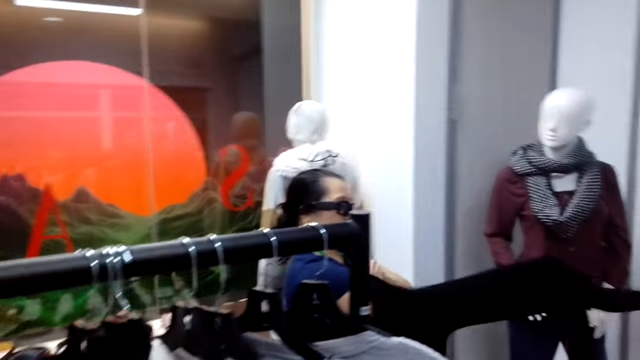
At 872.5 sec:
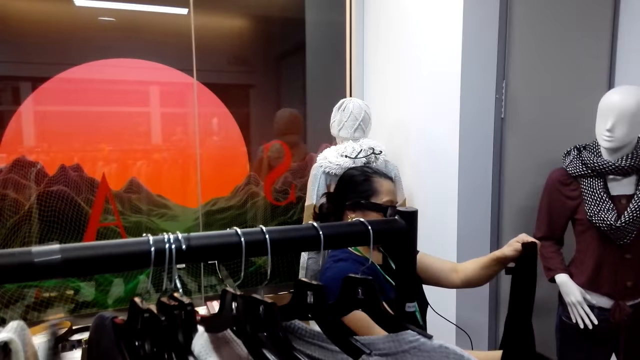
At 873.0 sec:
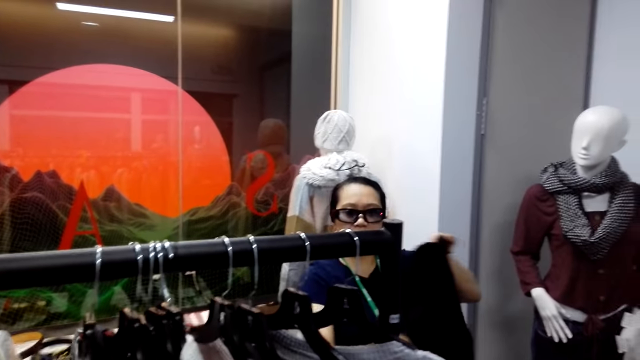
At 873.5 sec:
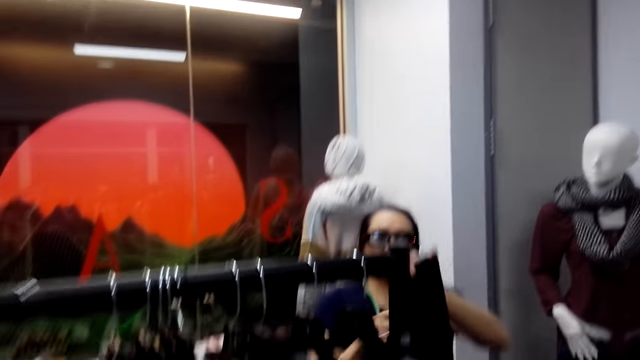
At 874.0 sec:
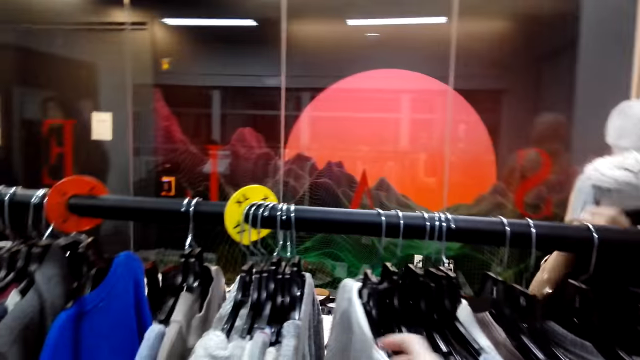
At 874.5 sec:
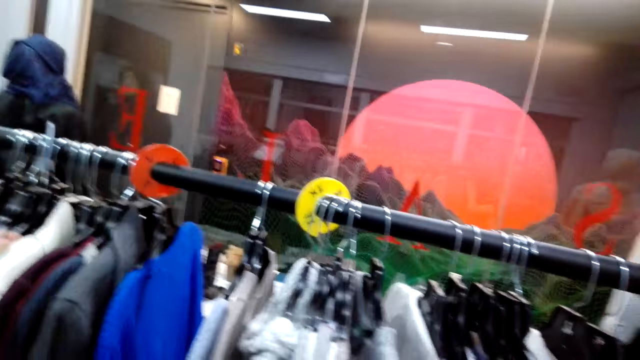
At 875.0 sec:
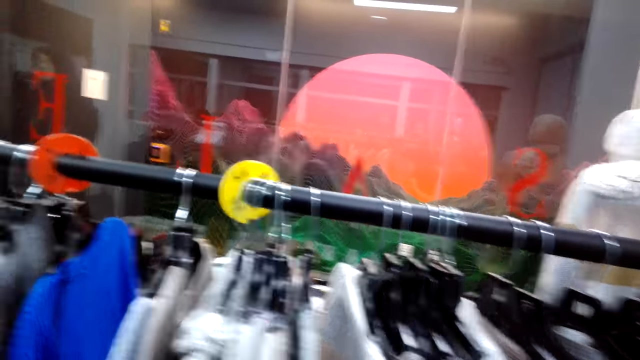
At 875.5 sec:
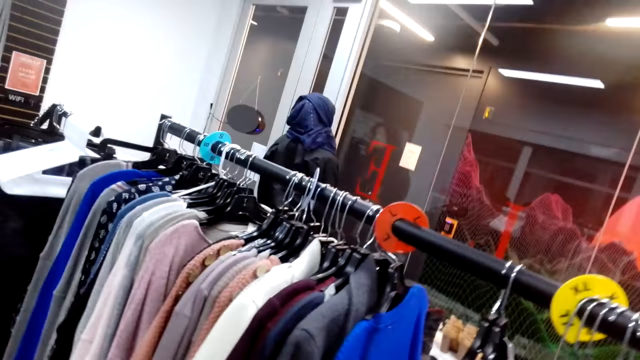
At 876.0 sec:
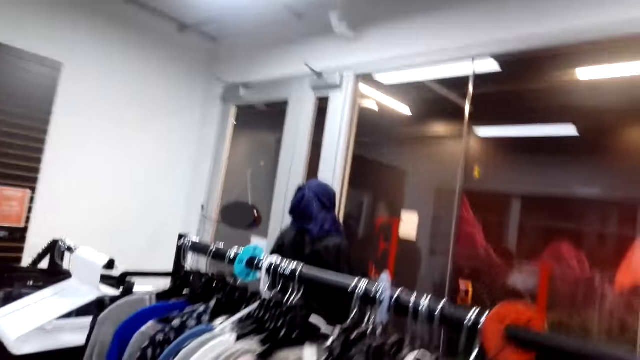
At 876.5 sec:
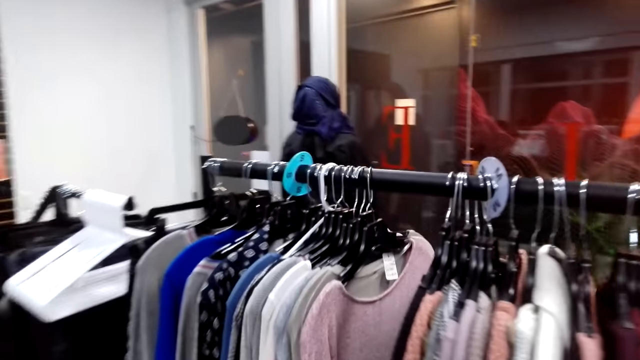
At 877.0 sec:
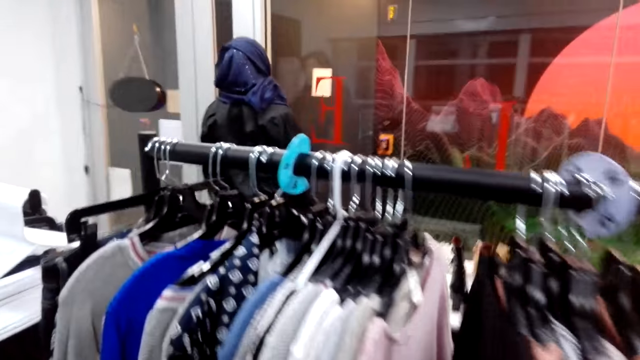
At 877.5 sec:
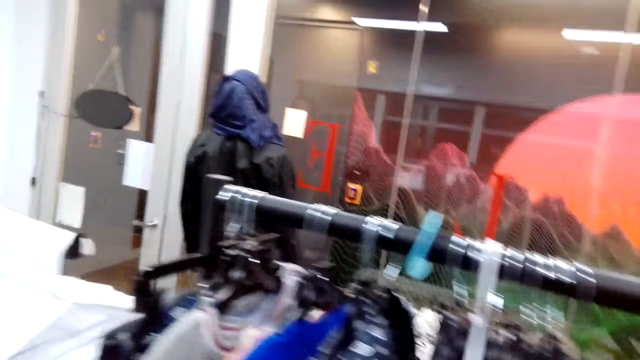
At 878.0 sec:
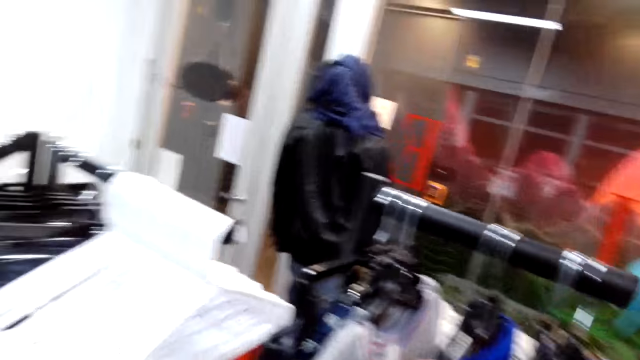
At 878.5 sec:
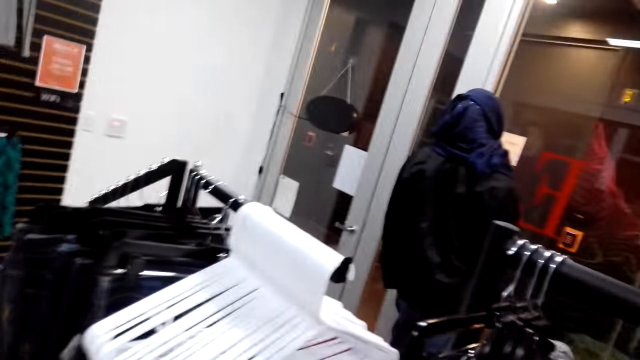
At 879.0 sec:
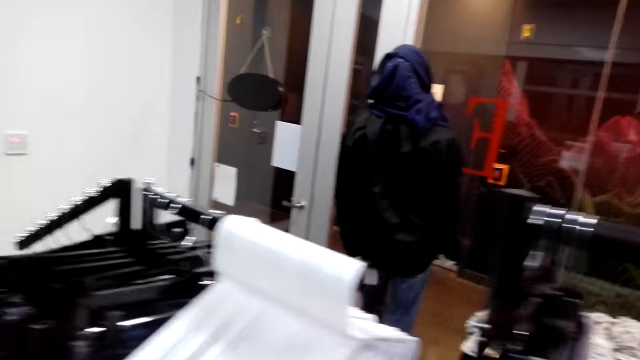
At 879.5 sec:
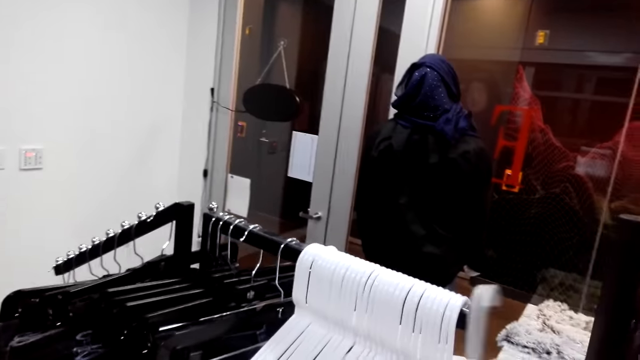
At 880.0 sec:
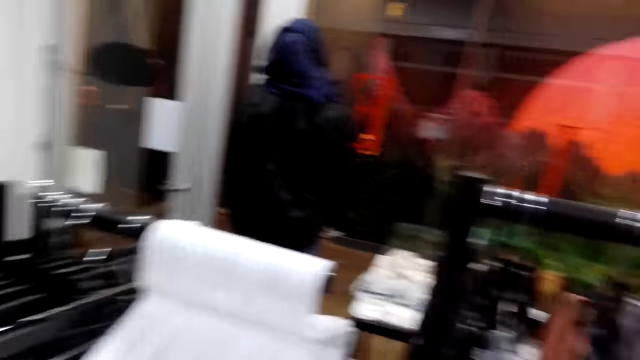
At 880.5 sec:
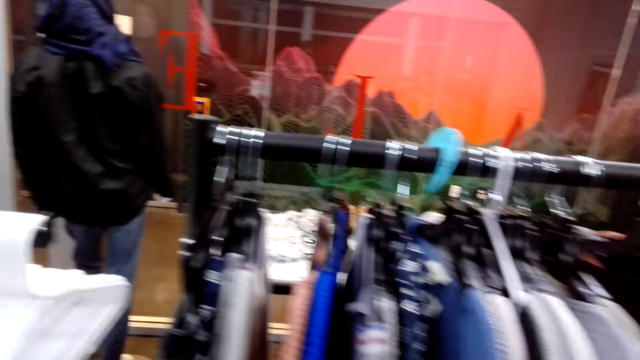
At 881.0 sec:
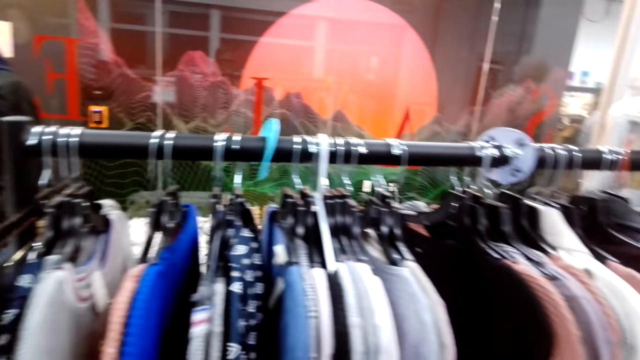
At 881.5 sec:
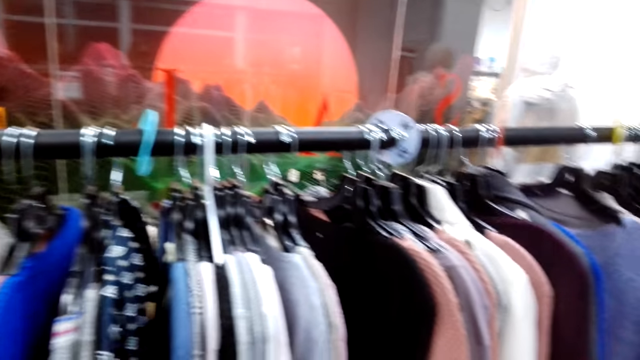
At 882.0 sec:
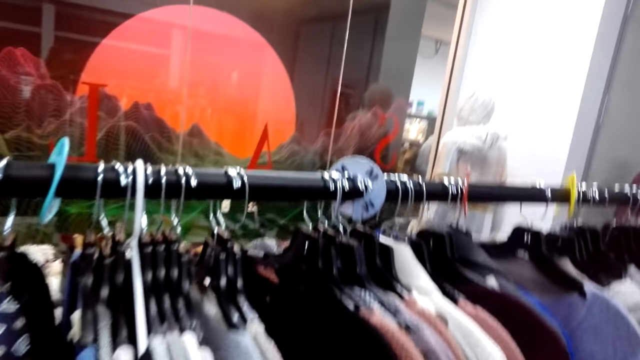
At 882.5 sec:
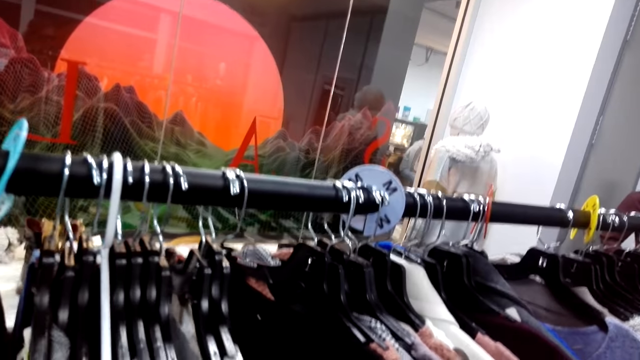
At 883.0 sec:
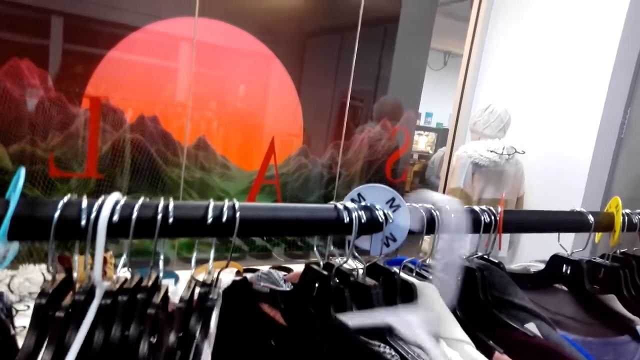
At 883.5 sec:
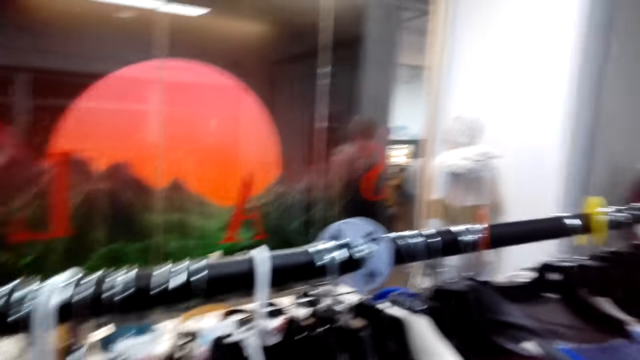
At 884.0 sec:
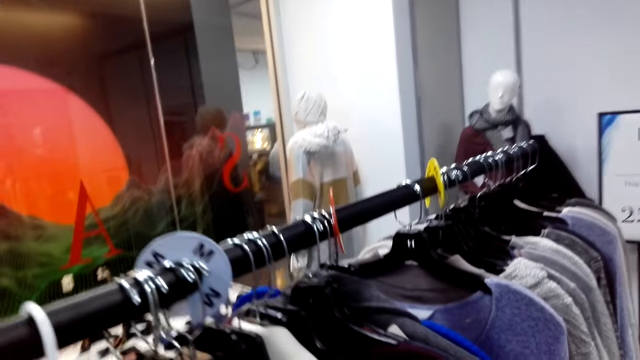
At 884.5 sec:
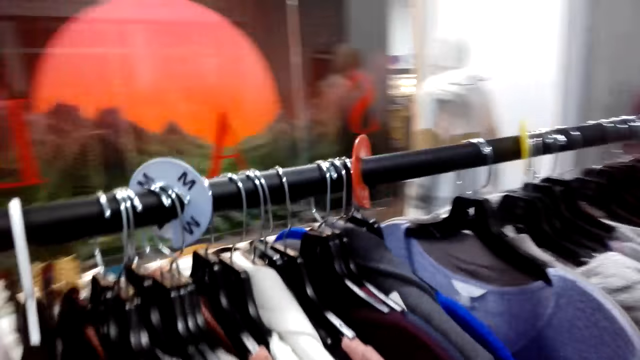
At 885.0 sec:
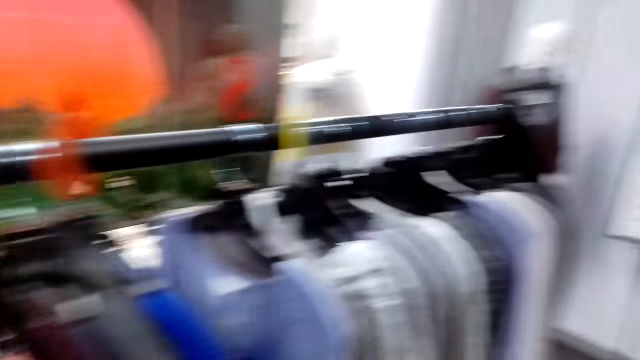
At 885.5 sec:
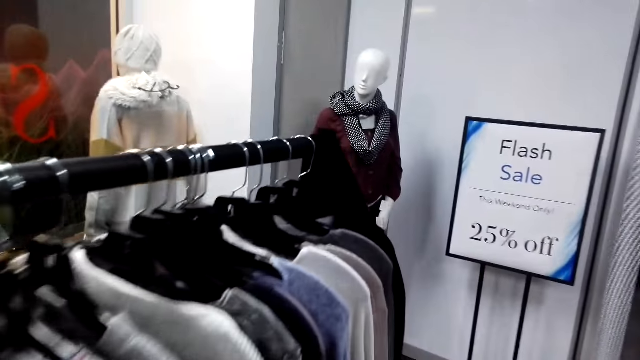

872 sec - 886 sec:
The camera wearer turns to the side. A man holds a cloth. The camera wearer turns to the side. A woman hangs a sweater. The camera wearer moves the hung sweaters. They walk around. They walk to the hanger. They hold the hanger. They pick the hanger. They turn to the side. They turn back. They hold a cloth on the hanger. They turn to the side. They hang a sweater.

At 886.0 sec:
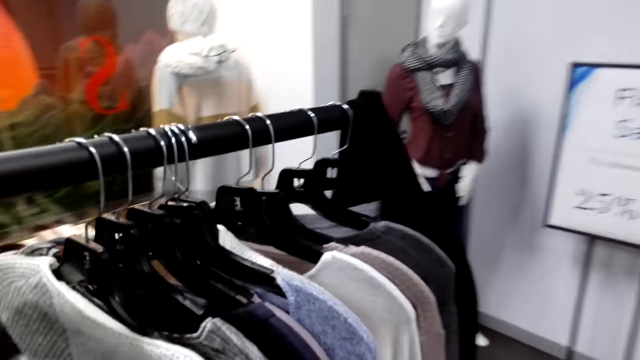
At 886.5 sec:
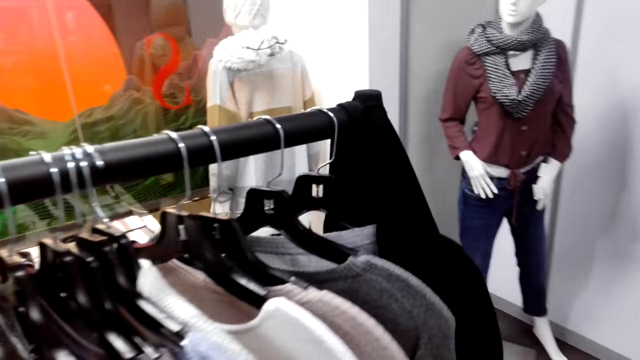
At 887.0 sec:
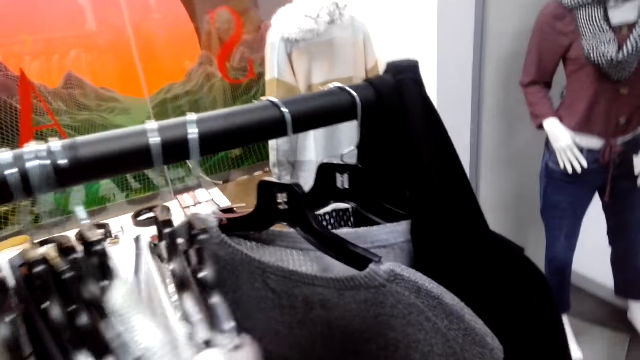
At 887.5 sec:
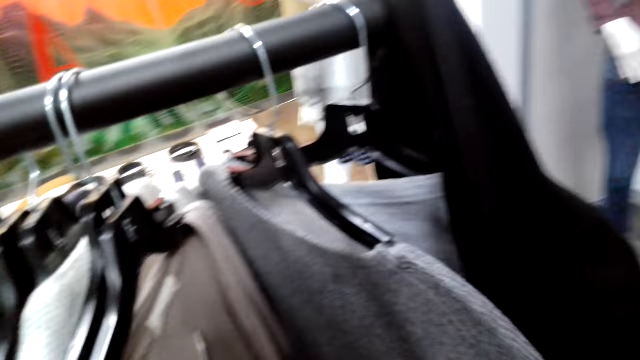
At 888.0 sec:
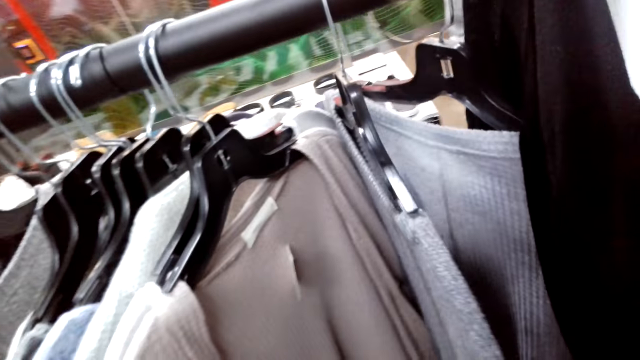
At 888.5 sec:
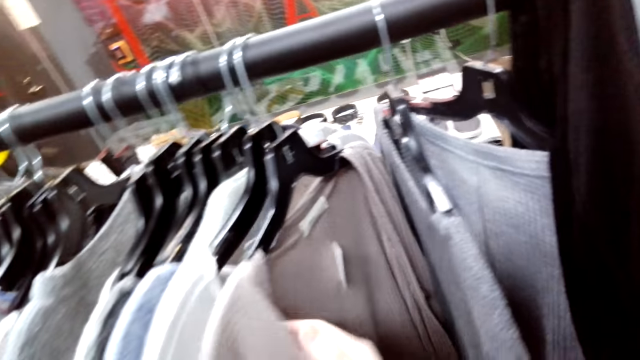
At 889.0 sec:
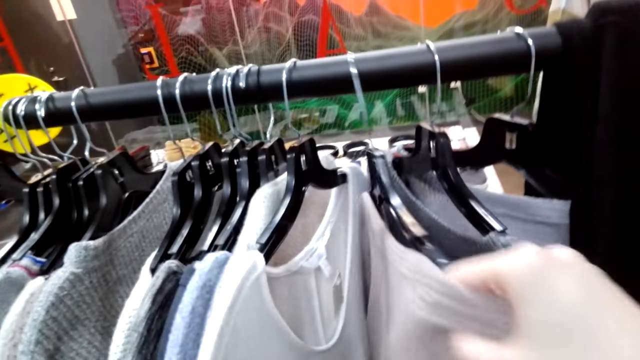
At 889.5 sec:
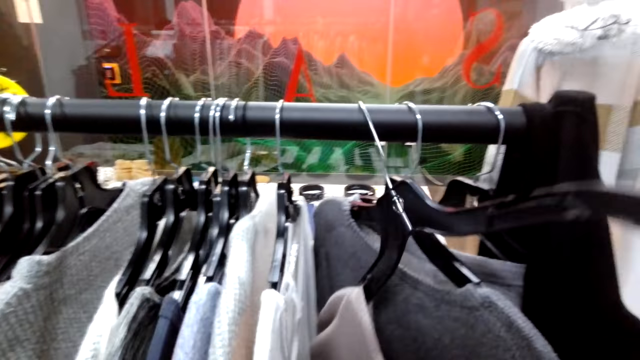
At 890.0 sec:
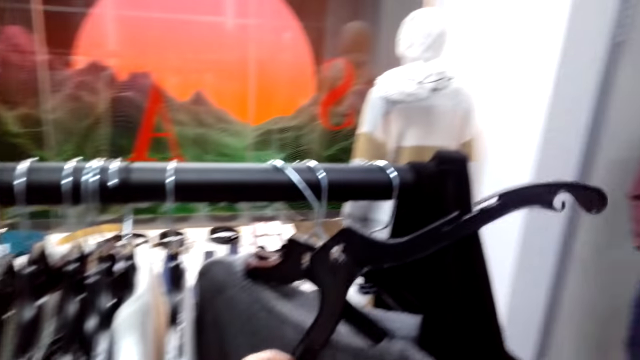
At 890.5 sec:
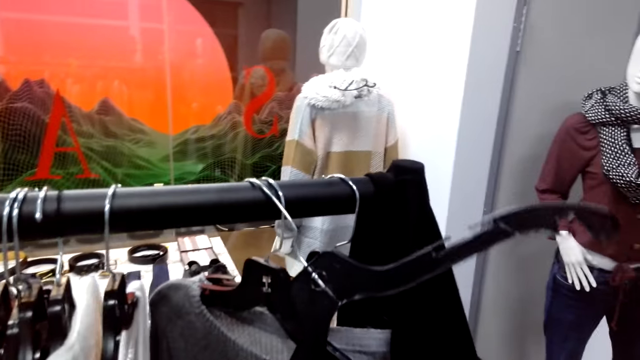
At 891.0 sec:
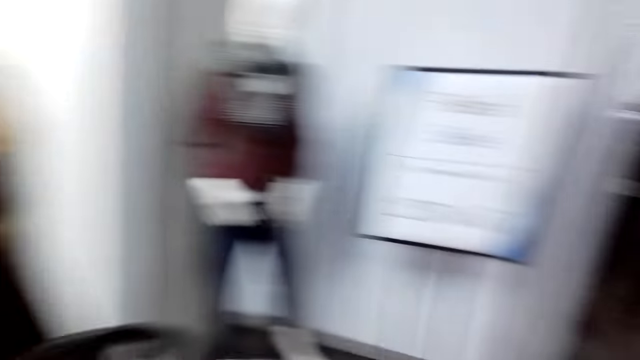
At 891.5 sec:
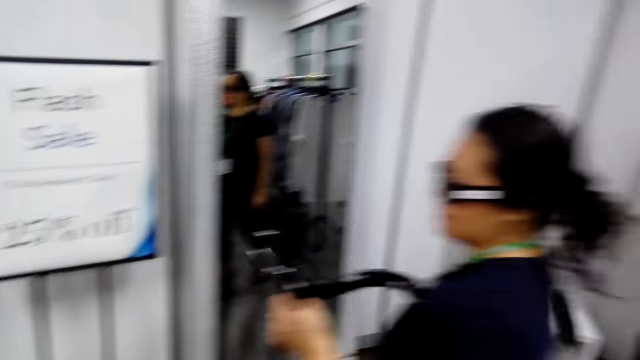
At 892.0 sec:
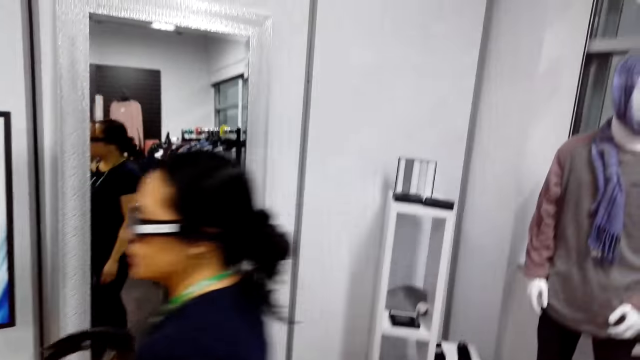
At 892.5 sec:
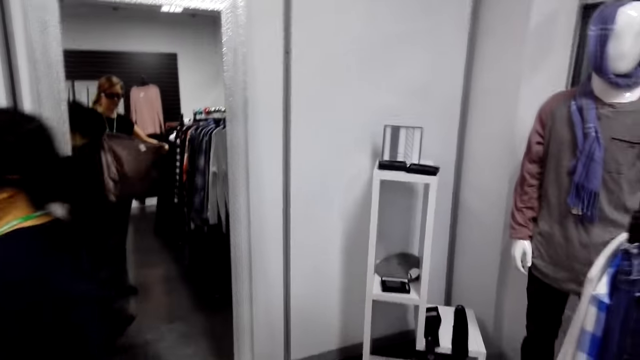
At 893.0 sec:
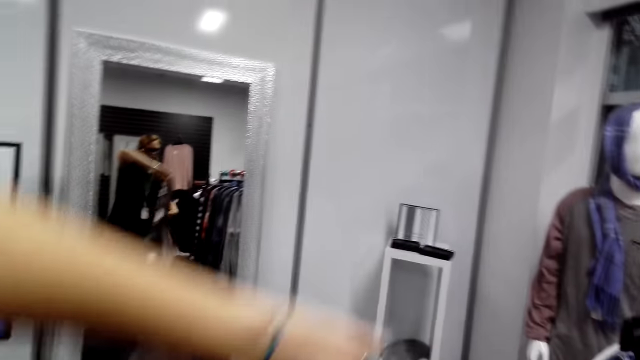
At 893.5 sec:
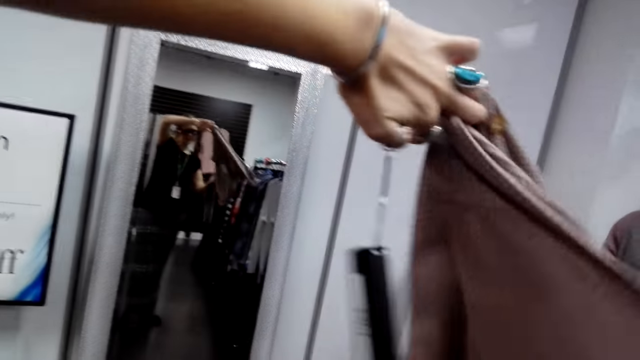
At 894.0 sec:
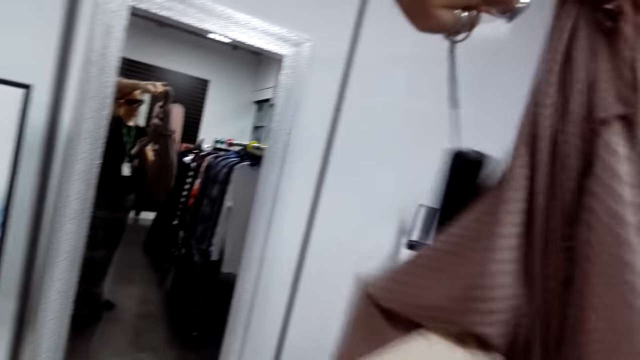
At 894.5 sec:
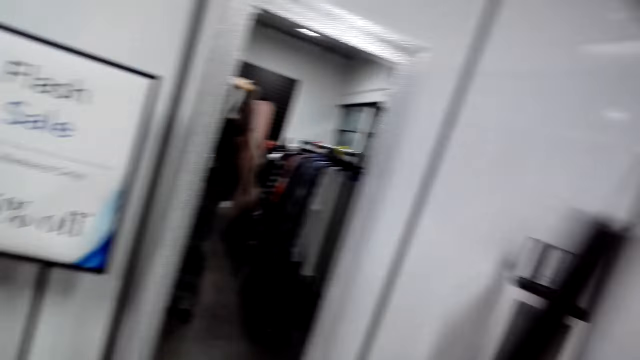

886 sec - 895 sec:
The camera wearer walks around. They move along the sweaters. They hold a cloth on a hanger. They remove a sweater on the hanger. They turn to the side. A man walks around. The camera wearer wears the cloth.
